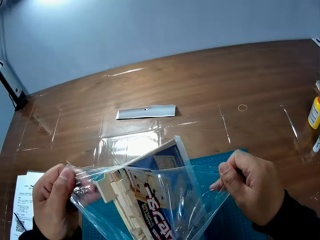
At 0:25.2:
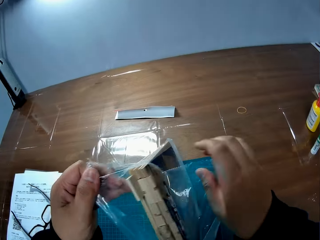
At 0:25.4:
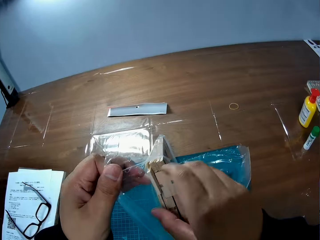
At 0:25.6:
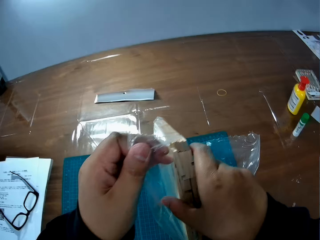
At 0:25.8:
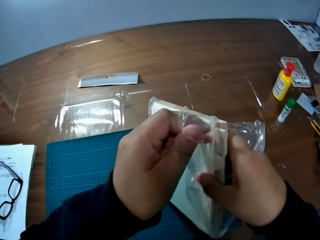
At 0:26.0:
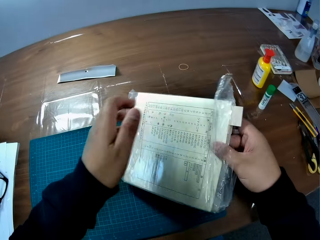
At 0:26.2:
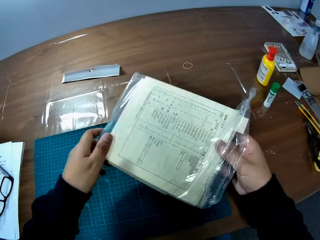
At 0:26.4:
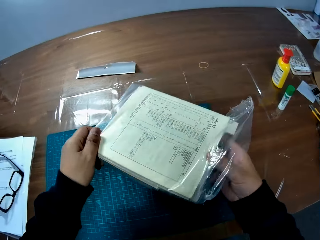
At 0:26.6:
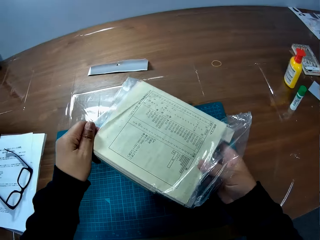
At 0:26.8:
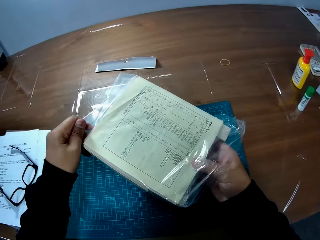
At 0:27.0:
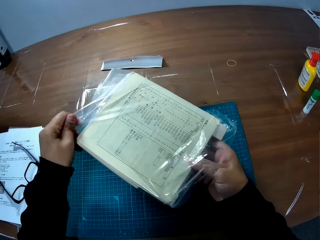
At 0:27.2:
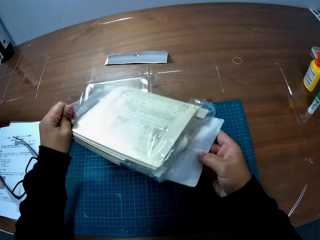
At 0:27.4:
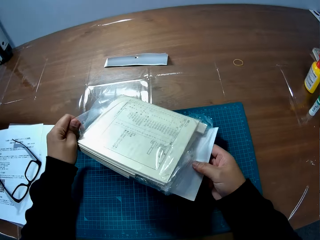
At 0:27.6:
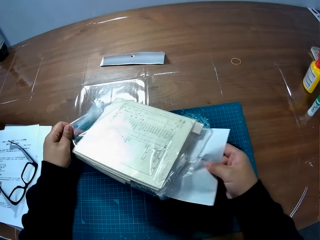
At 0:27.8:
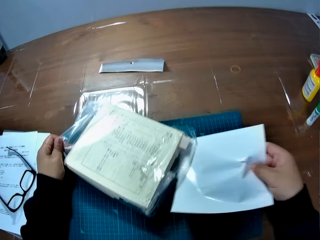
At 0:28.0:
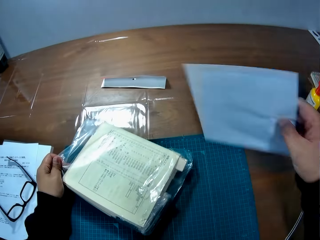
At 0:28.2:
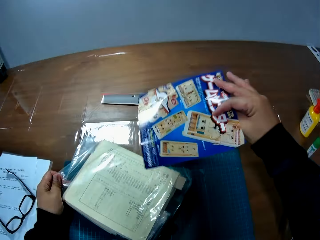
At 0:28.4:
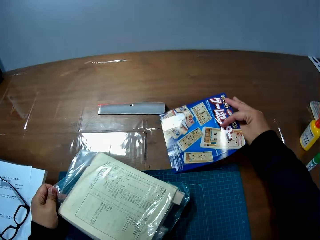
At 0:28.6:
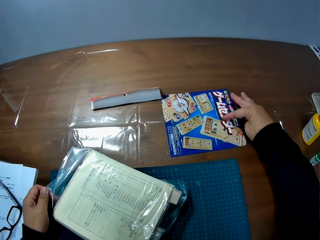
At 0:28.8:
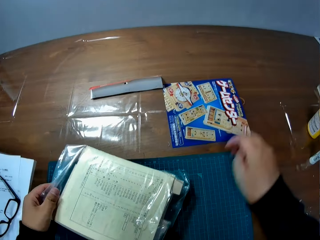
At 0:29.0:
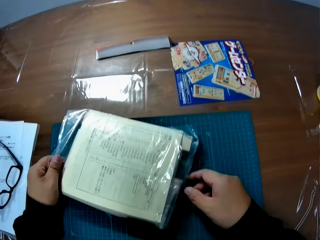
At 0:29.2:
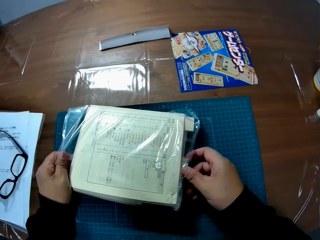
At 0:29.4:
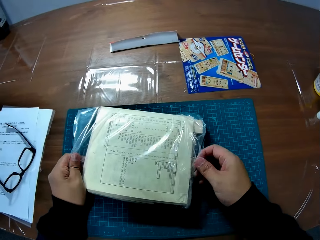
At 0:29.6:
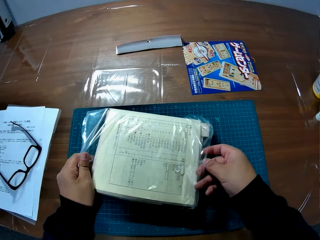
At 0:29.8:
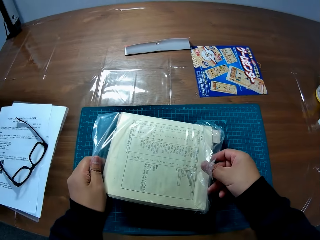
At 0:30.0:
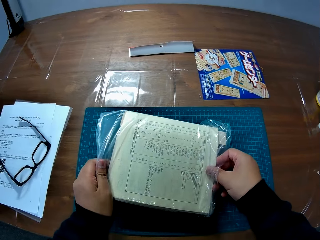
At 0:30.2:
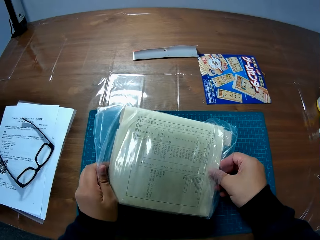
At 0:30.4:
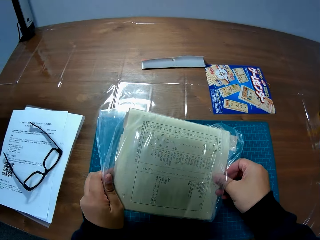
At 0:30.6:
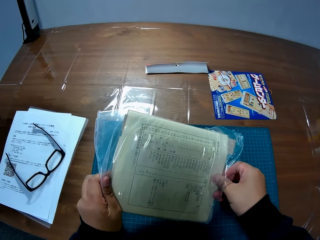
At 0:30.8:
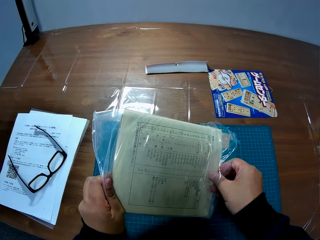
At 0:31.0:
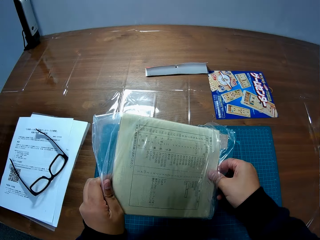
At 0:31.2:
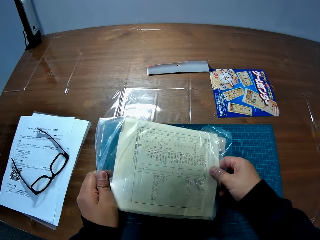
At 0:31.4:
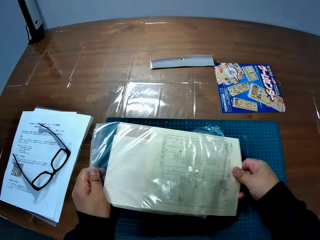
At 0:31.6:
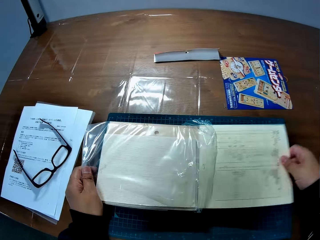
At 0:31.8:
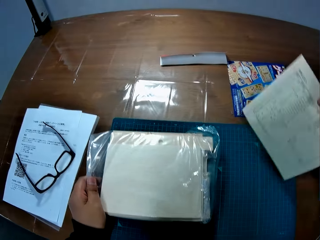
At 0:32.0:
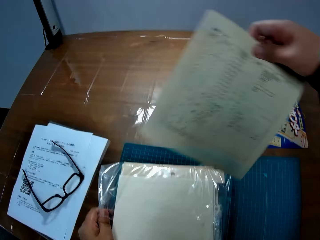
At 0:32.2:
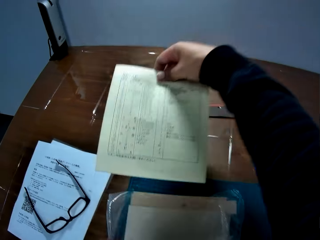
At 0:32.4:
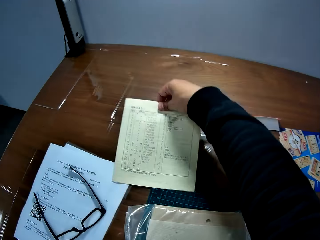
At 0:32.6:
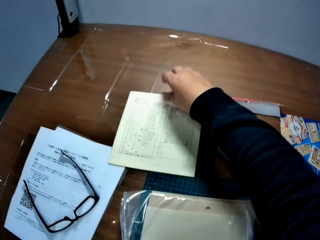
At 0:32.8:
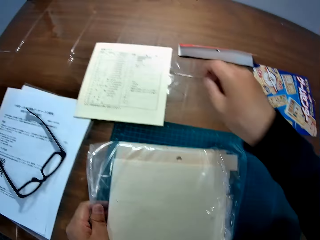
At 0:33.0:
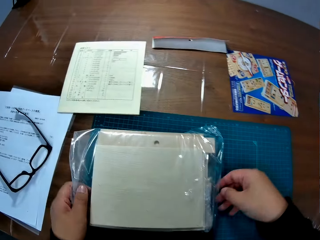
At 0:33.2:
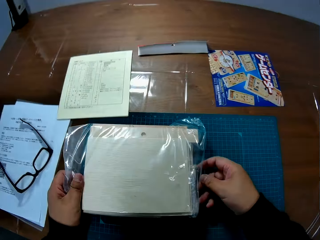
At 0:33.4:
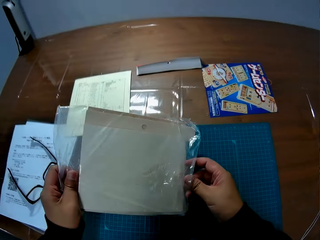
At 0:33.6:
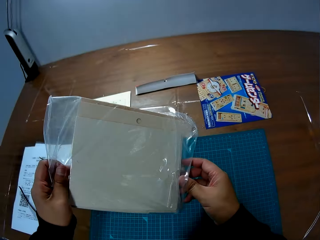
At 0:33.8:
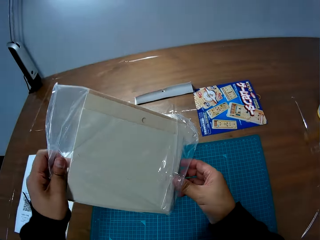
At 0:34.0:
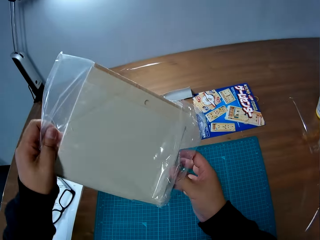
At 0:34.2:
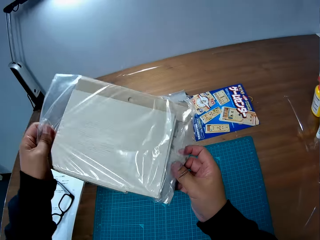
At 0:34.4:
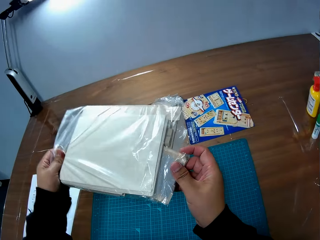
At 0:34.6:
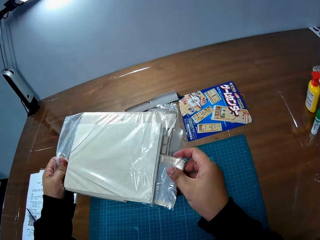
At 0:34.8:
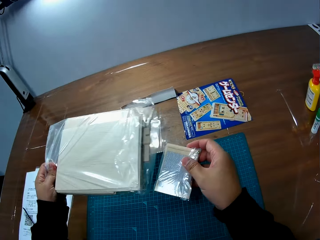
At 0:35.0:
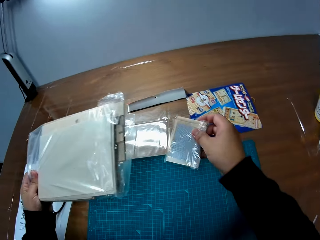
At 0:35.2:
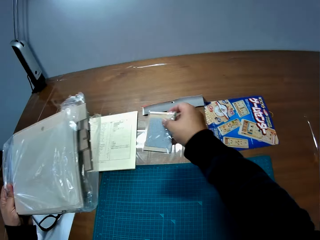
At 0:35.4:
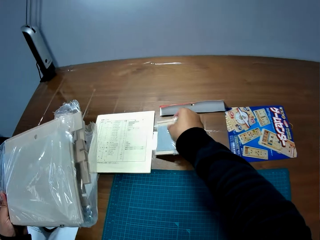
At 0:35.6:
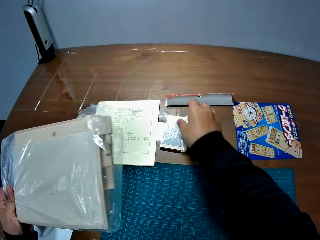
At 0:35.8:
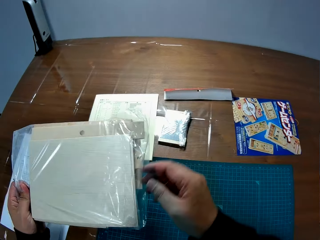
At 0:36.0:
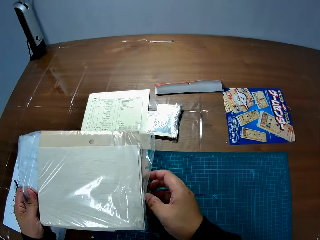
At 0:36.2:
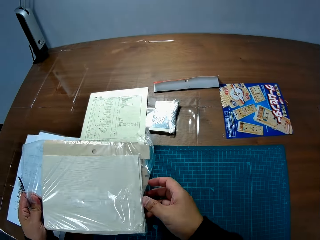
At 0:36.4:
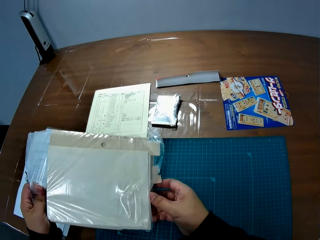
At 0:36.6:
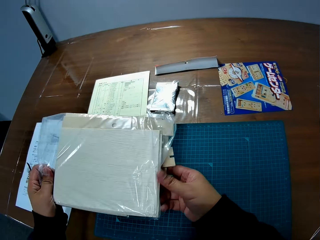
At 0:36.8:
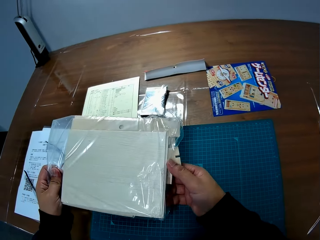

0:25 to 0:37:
The camera wearer puts the paper on the table. They remove paper from the sachet. They put the paper on the table. They remove something from the sachet.

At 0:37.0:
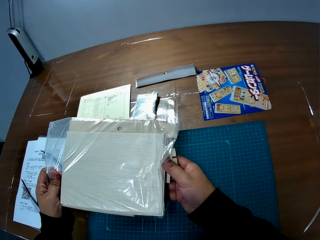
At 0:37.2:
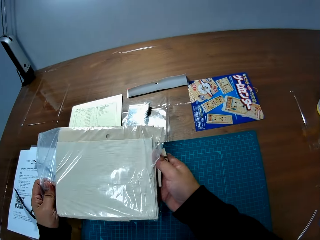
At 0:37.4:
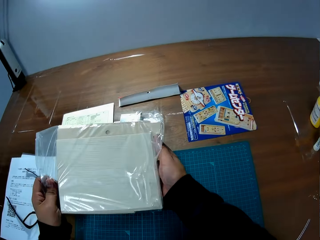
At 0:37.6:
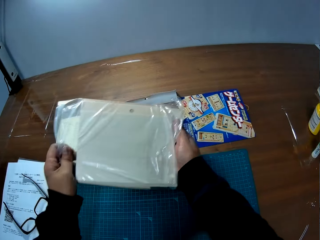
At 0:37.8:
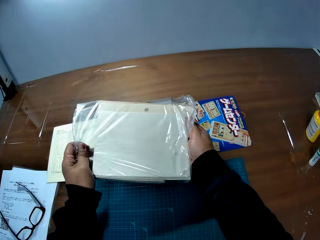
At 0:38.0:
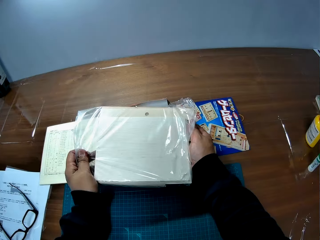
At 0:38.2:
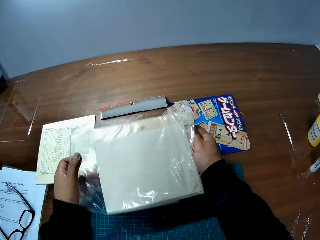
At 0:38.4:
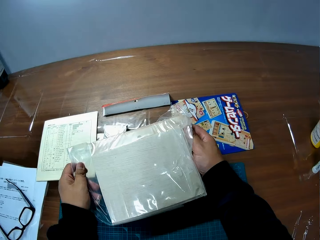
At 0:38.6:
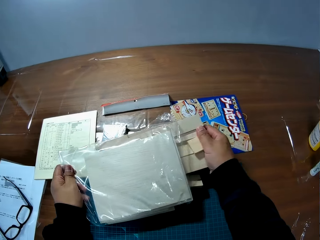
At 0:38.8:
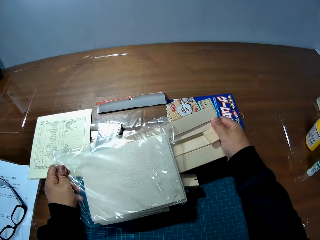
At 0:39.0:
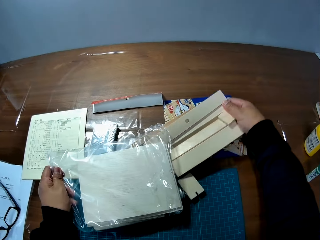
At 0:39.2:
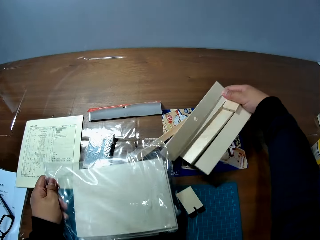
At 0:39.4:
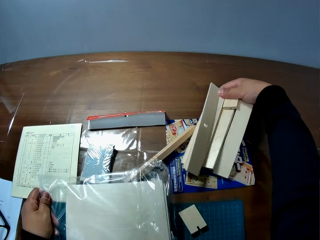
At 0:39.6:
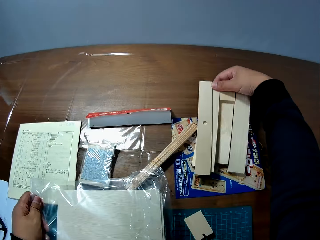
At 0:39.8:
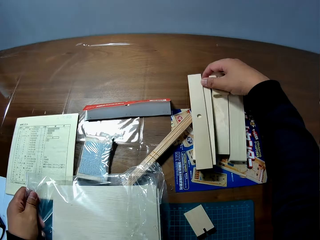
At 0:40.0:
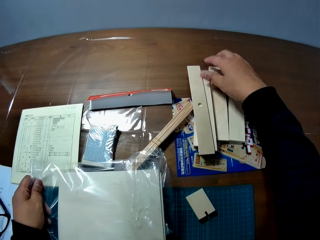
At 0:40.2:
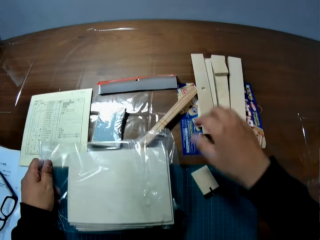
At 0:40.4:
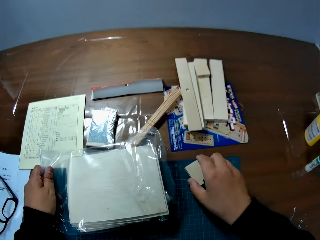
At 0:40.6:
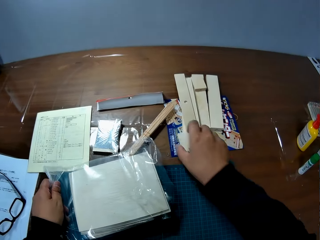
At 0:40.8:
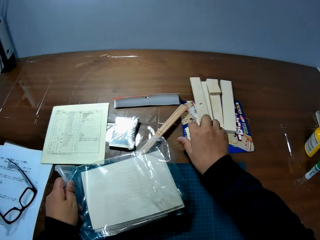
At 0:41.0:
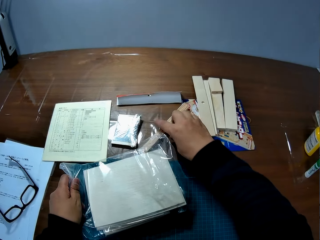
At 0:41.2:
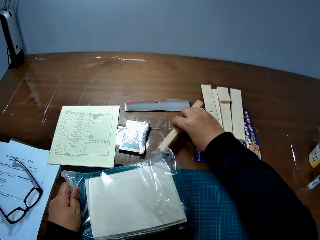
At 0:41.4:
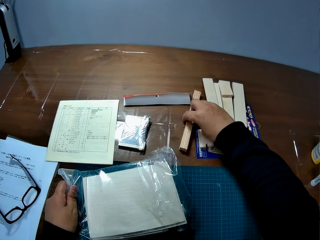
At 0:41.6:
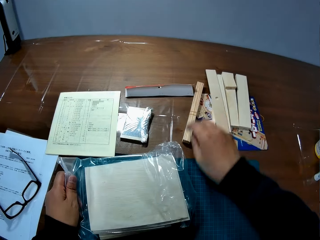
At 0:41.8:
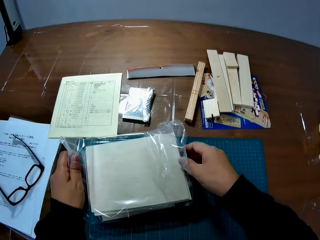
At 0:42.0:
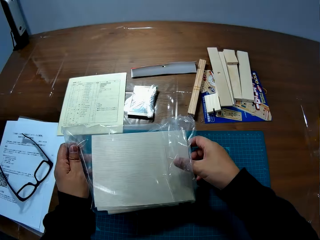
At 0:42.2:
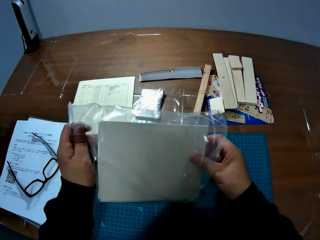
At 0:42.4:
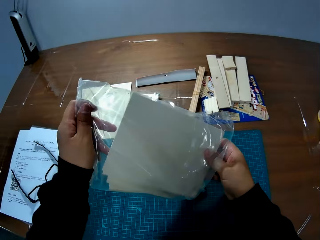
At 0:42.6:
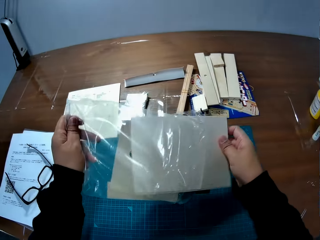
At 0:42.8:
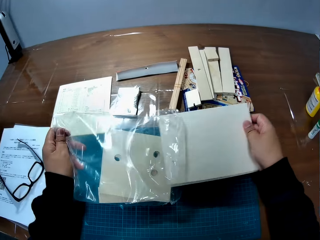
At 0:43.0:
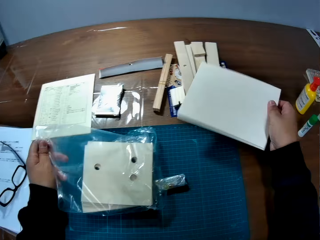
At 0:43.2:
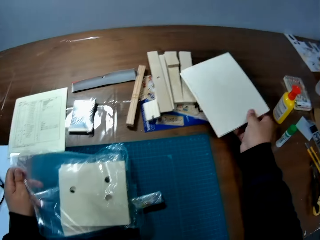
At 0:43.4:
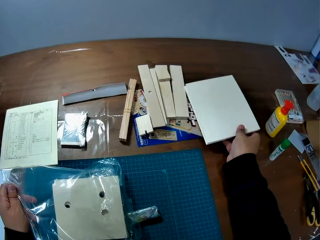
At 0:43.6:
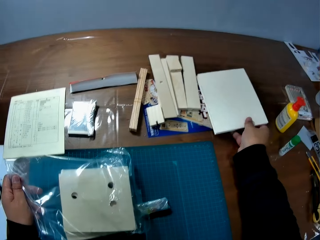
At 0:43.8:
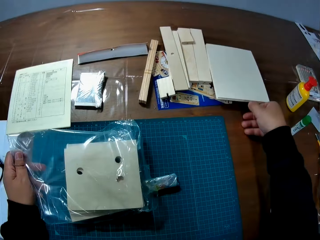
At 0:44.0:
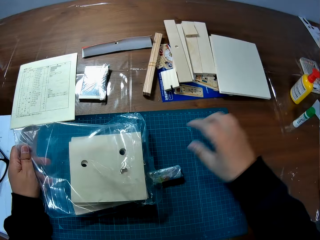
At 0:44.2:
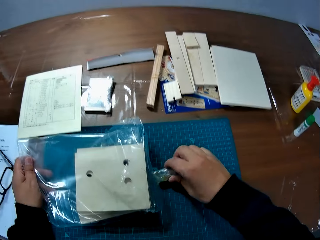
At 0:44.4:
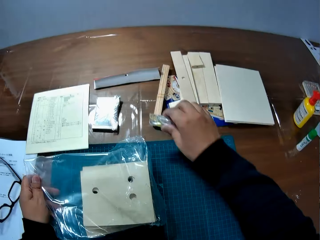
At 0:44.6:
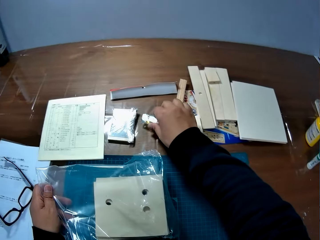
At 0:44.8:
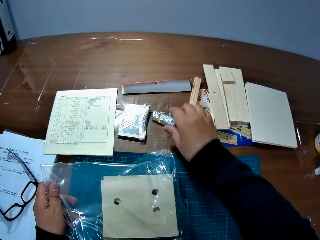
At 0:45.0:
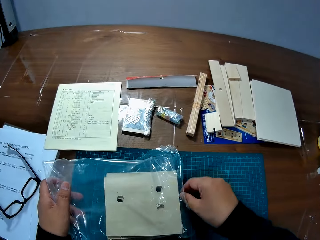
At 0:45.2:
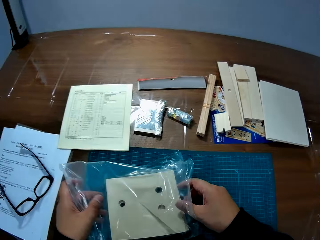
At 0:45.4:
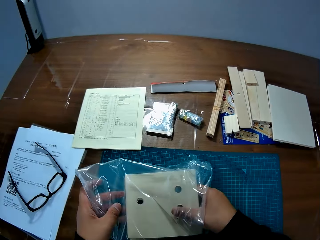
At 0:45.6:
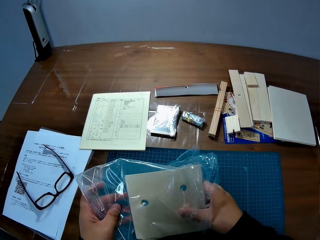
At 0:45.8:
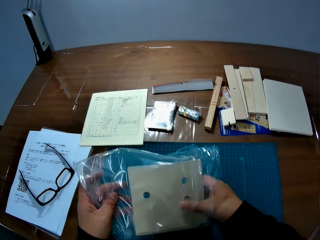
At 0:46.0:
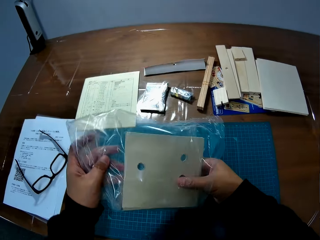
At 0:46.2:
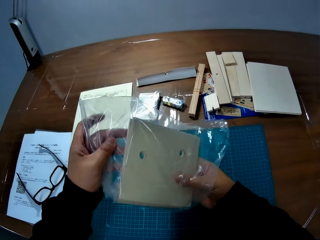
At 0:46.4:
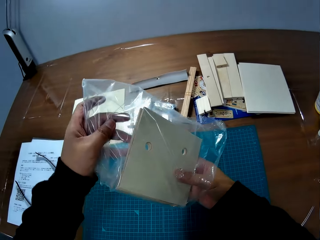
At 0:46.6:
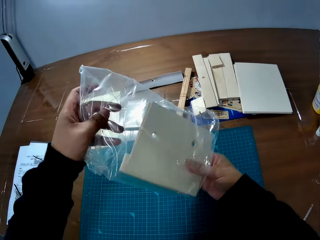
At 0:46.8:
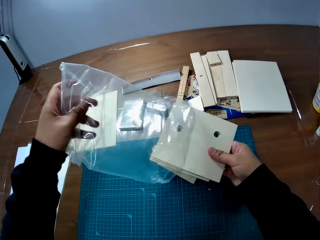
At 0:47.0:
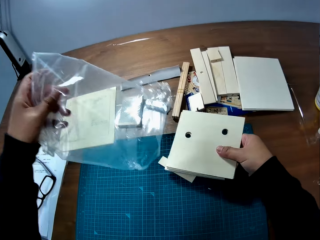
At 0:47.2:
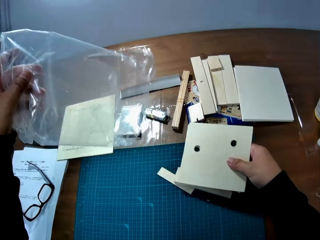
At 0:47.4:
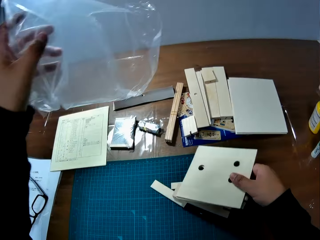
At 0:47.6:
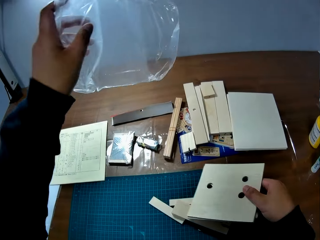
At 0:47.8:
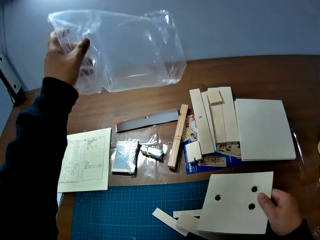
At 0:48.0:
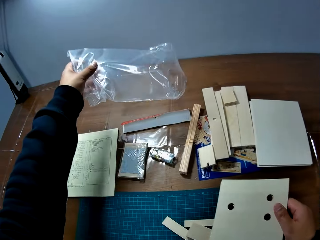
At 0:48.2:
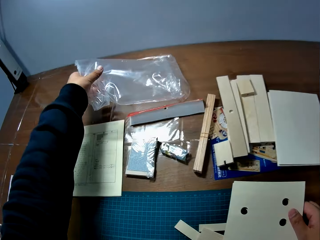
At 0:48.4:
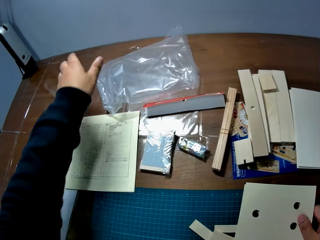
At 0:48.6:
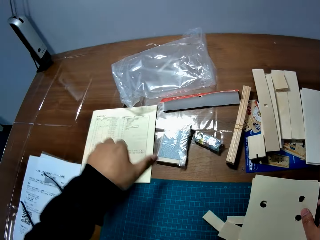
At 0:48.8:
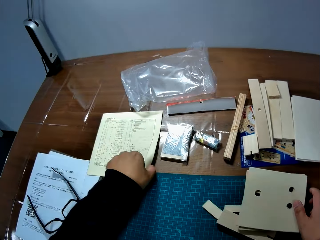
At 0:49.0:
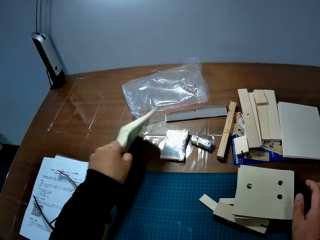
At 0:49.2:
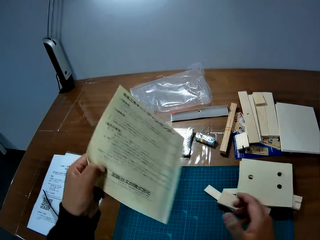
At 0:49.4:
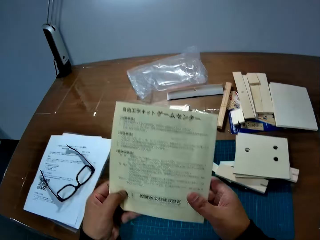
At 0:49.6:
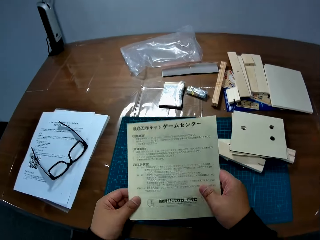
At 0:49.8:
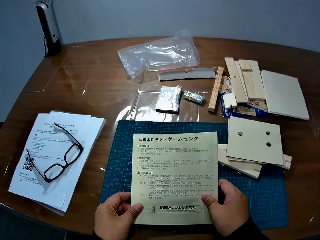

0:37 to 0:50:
The camera wearer removes pieces of wood from the sachet. He puts the pieces of wood on the table. He removes paper from the sachet. He puts the paper on the table. He removes wood from the sachet. He drops the empty package on the table. He puts the wood on the table. He picks up a leaflet or paper from the table with his left hand.
